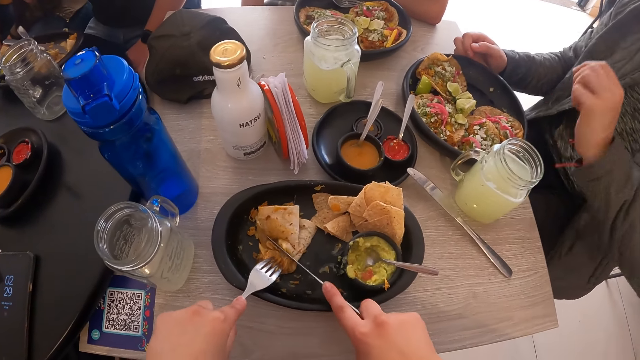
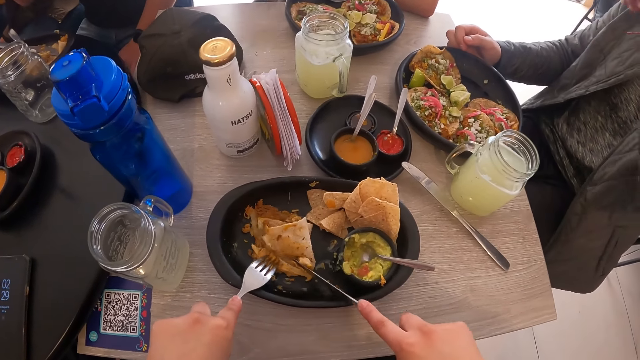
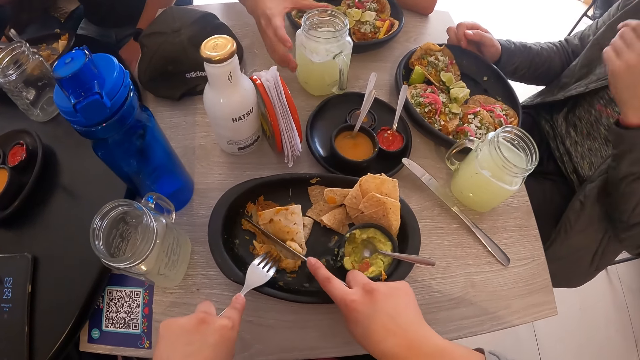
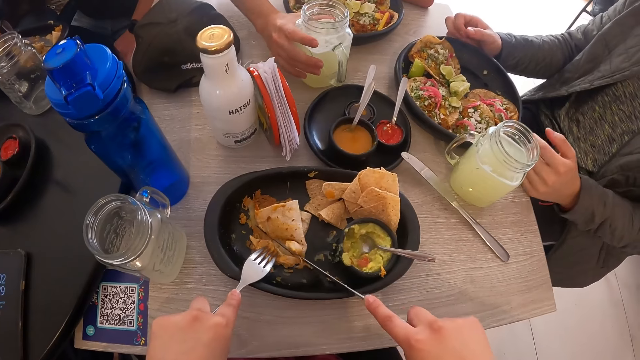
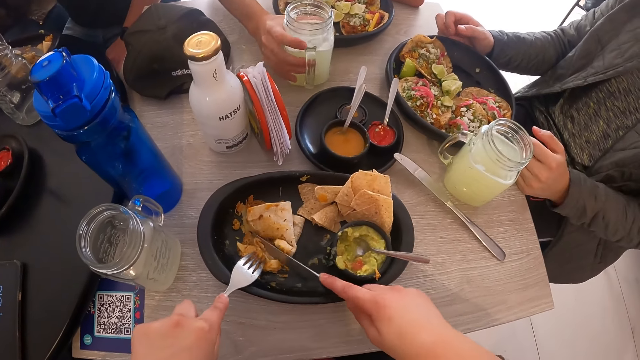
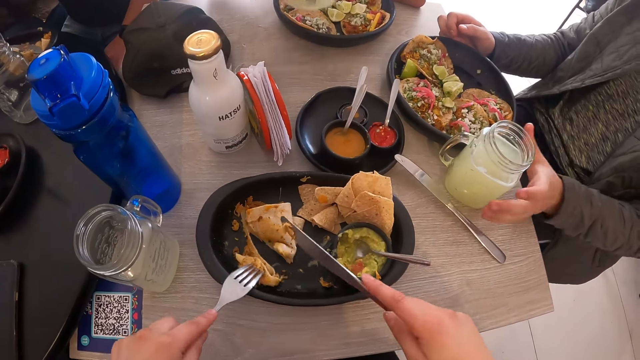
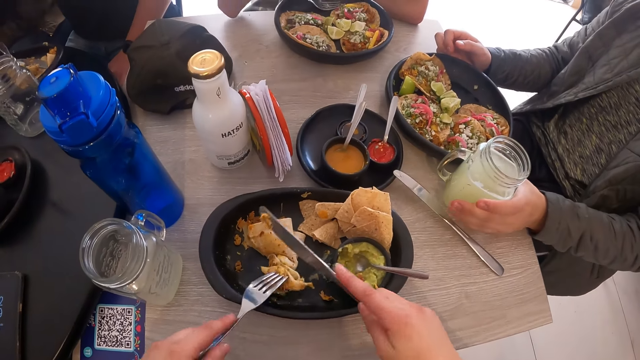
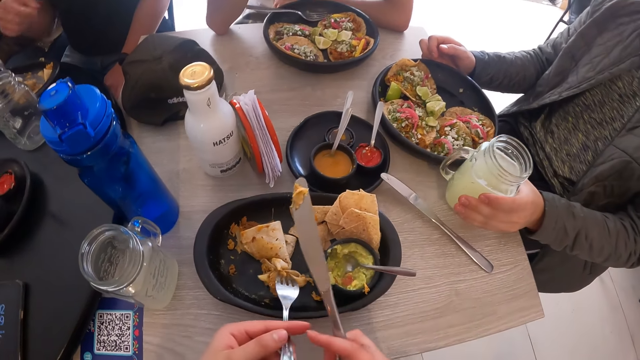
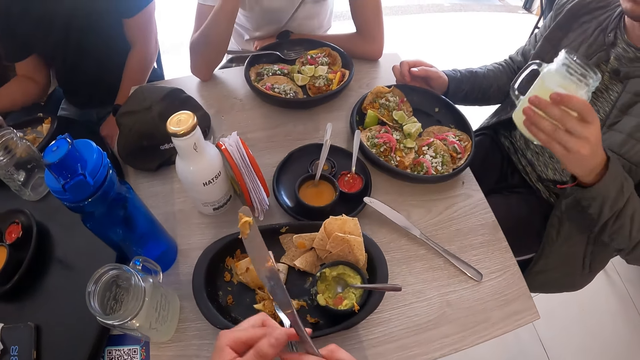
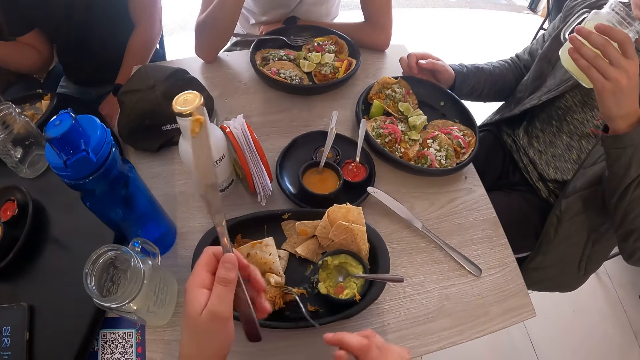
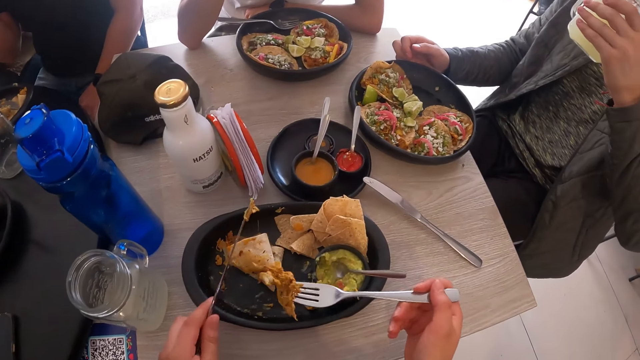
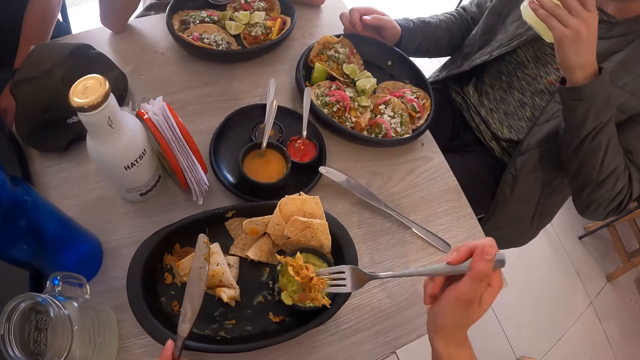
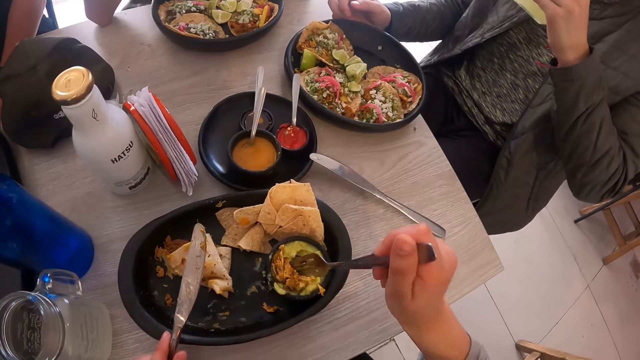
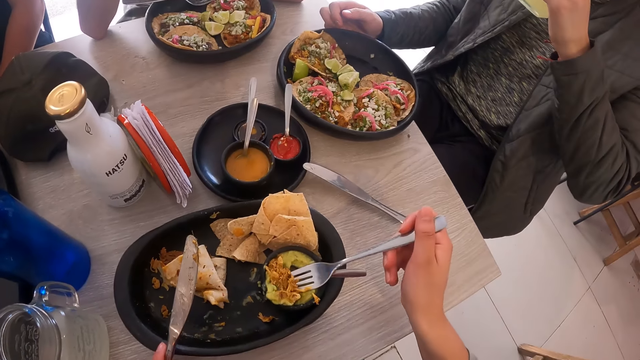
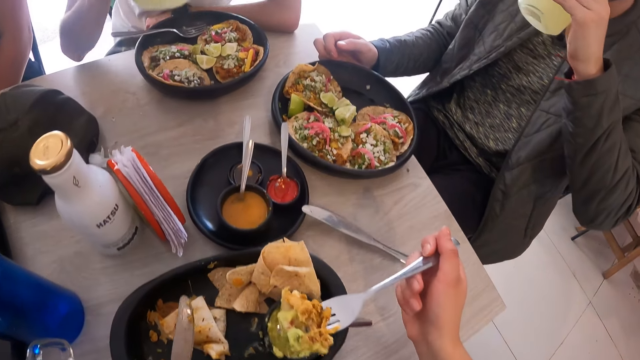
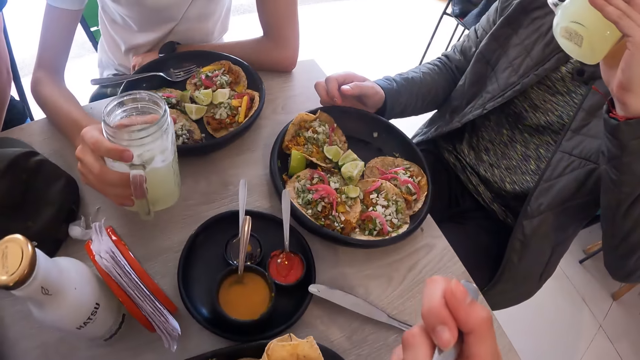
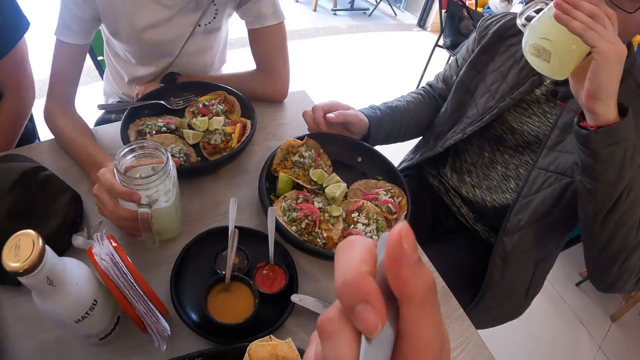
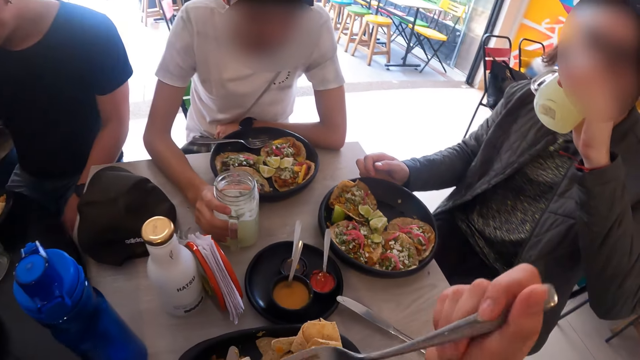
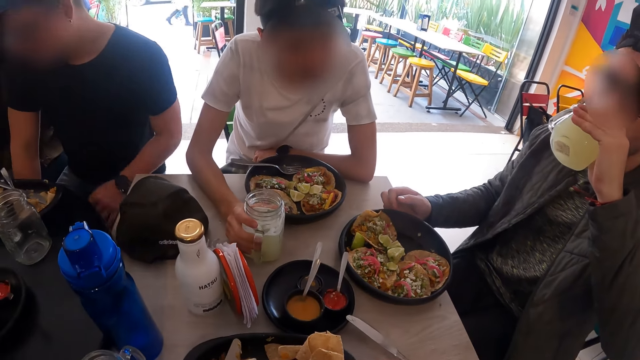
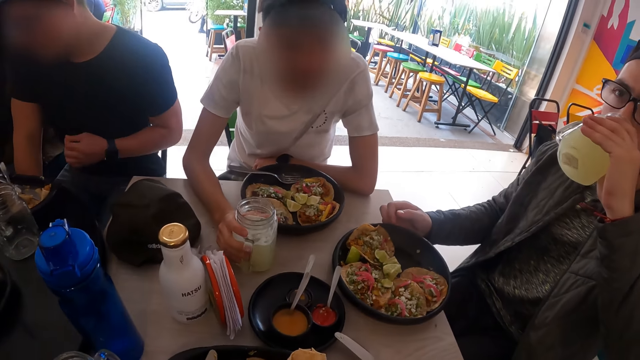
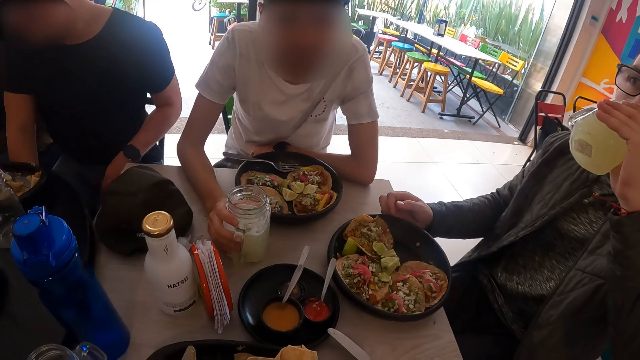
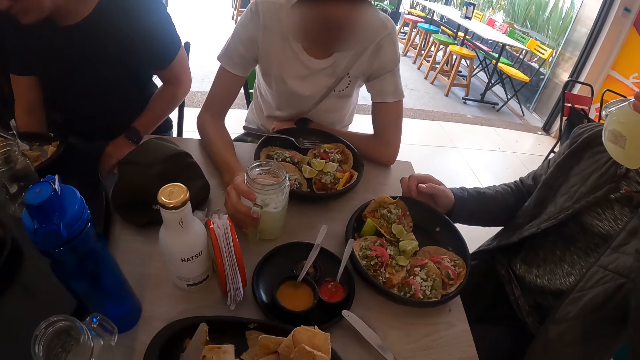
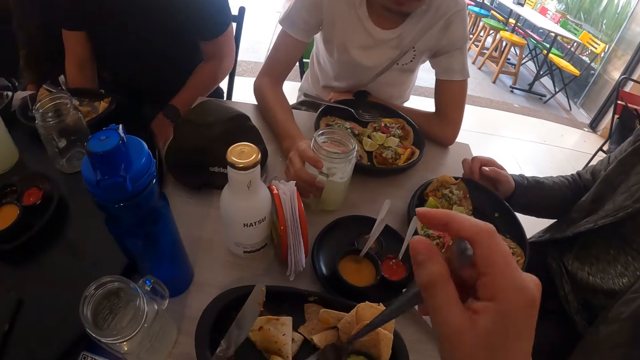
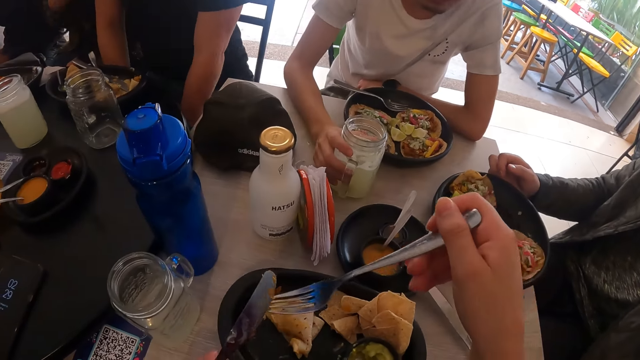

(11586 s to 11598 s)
A man picks the jar of lemonade juice from the table with his right hand. Another man picks the jar of lemonade juice from the table with his left hand. The camera wearer cuts food on the plate. He passes the fork from his left hand to his right hand. He passes the knife from his right hand to his left hand. He picks the pancake from the plate with the fork in his right hand. The other man drinks from the jar of lemonade juice in his left hand. The camera wearer takes some sauce from the cup with the fork in his right hand. He eats the sauce and the pancake on the fork in his right hand. The first man drops the jar of lemonade juice in his right hand on the table.

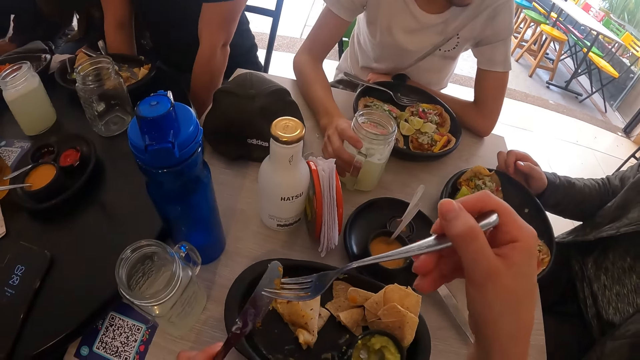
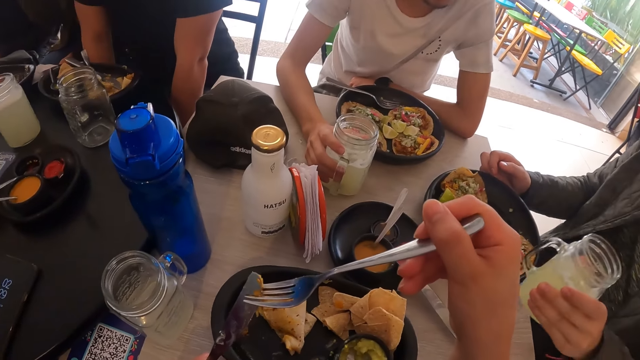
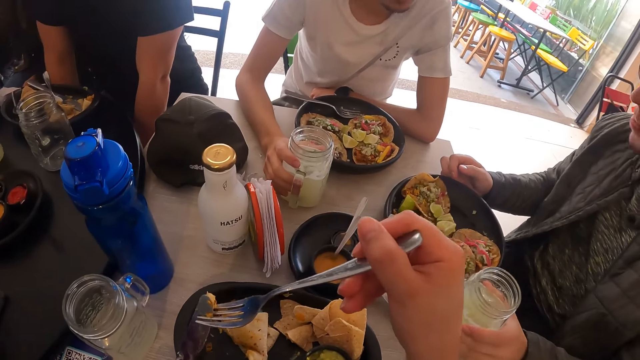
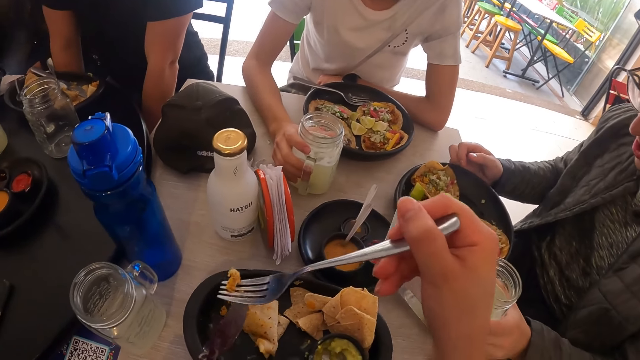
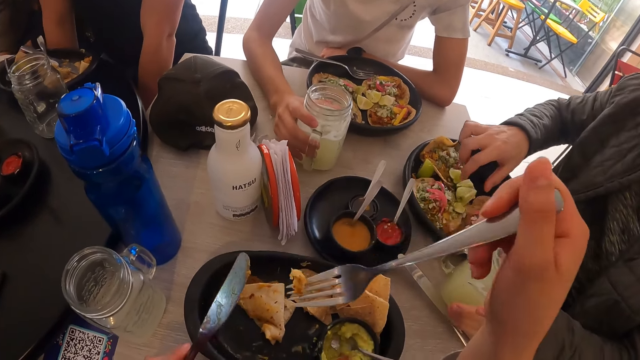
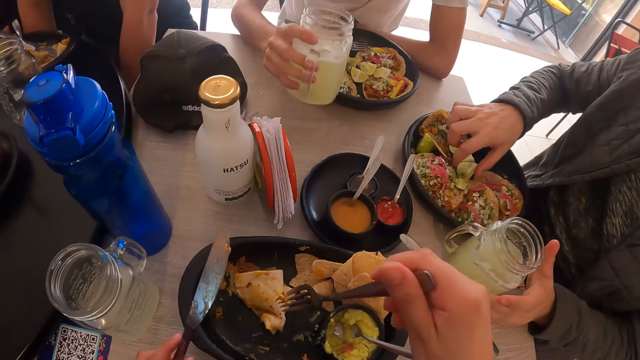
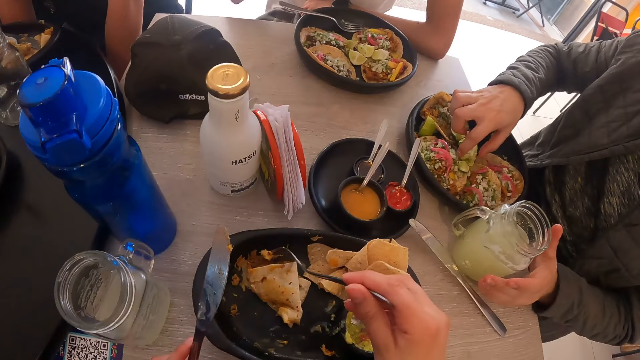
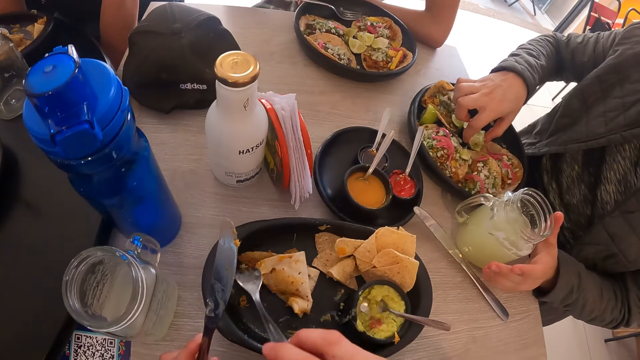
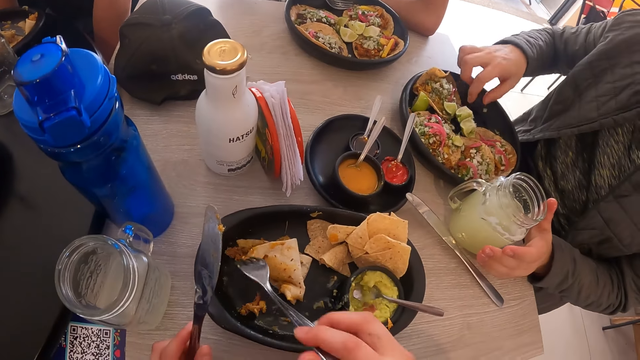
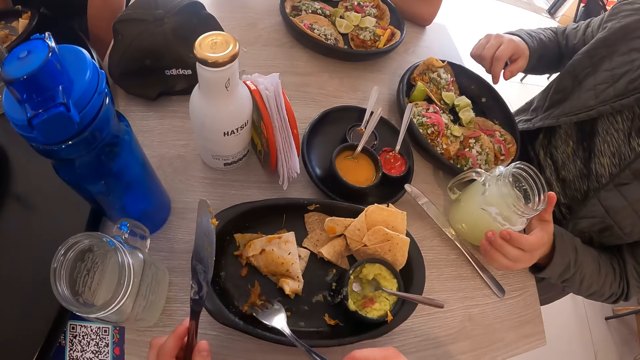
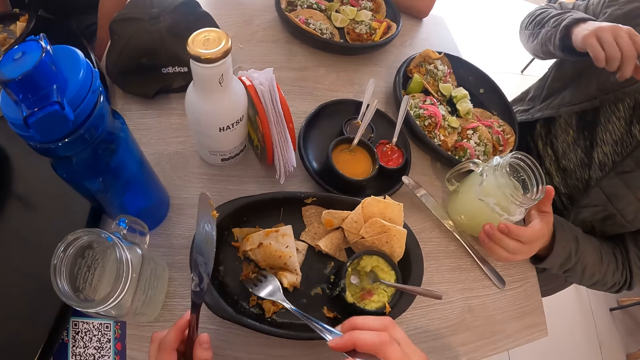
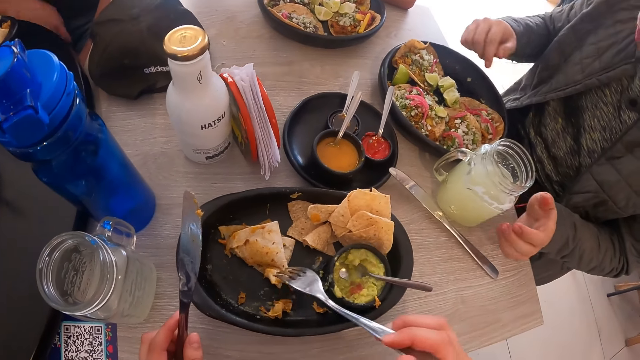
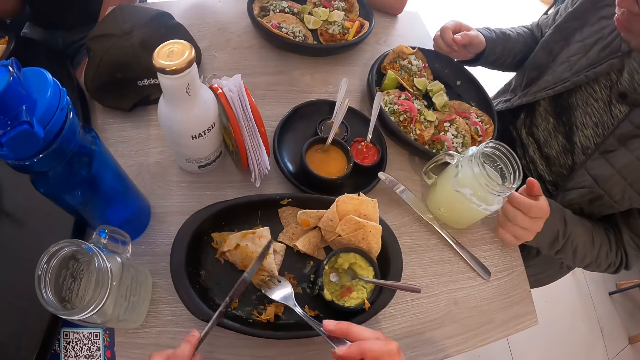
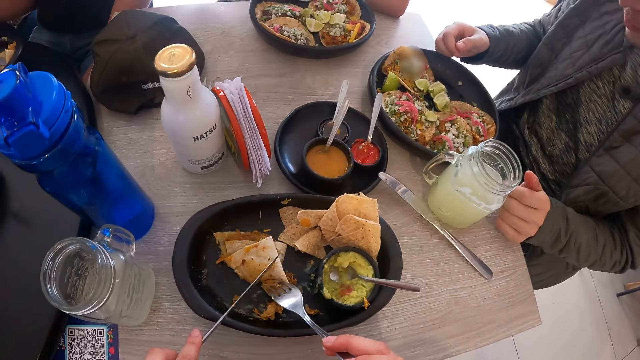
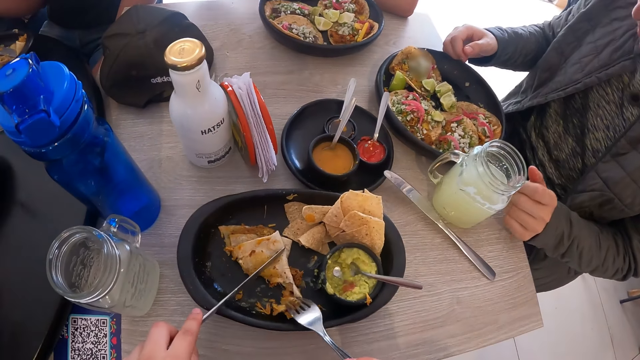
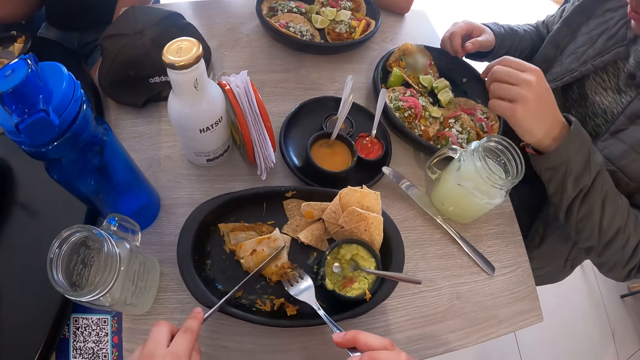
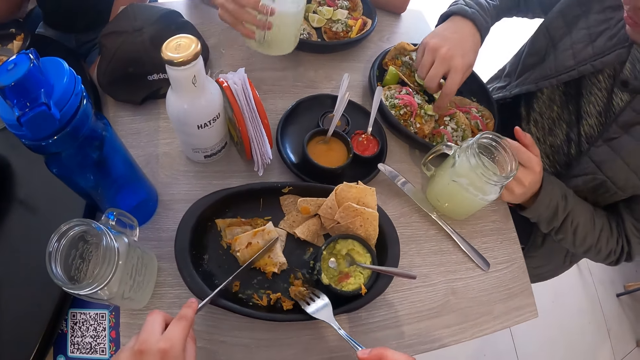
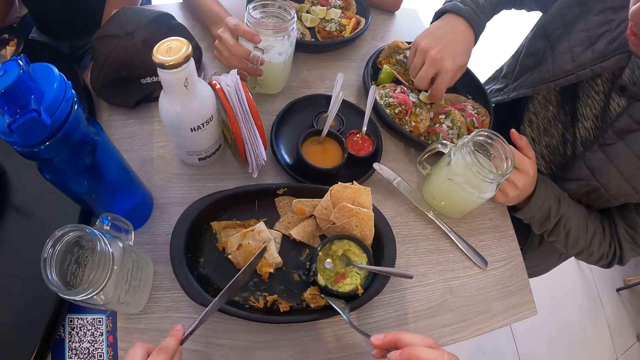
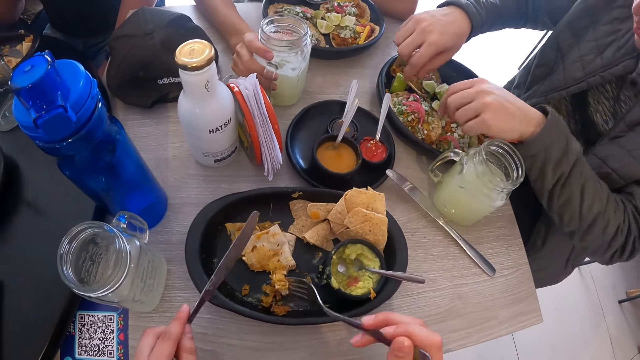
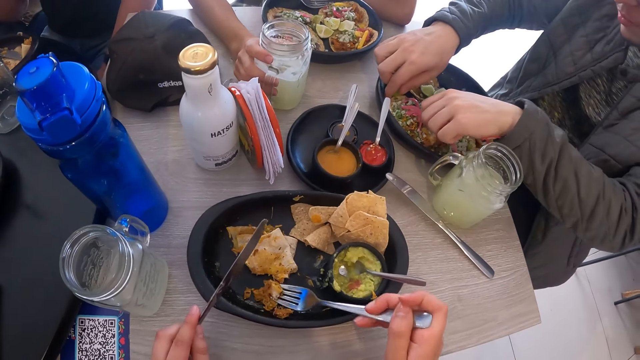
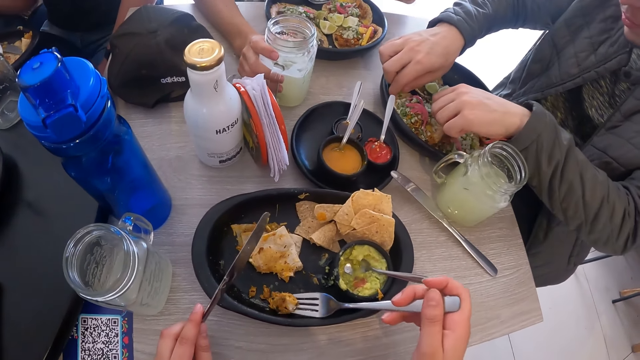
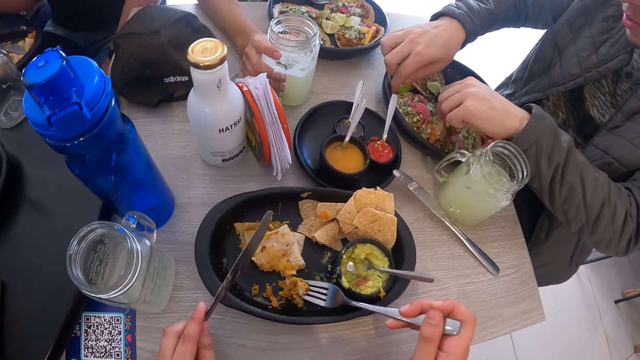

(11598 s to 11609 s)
The camera wearer removes food from the knife with a fork. A man drops the jar of lemonade juice in his left hand on the table. Another man picks the jar of lemonade juice from the table with his right hand. The camera wearer gathers pancakes on the plate with the fork in his right hand. The first man touches the food on the plate. The camera wearer picks the food on the plate. He cuts the pancake with the fork and the knife in his hands. The first man moves a lemon on the plate with his right hand. The other man drops the jar of lemonade juice in his right hand on the table. The first man holds a taco on the plate with both hands.
